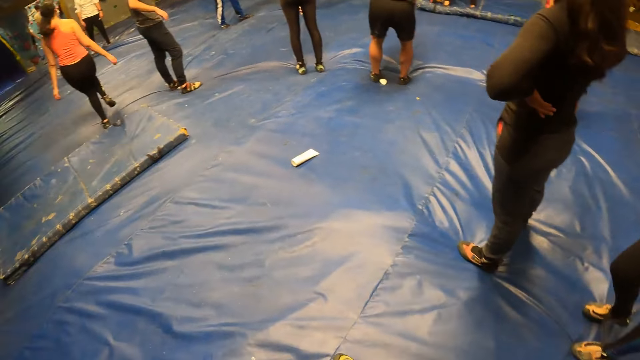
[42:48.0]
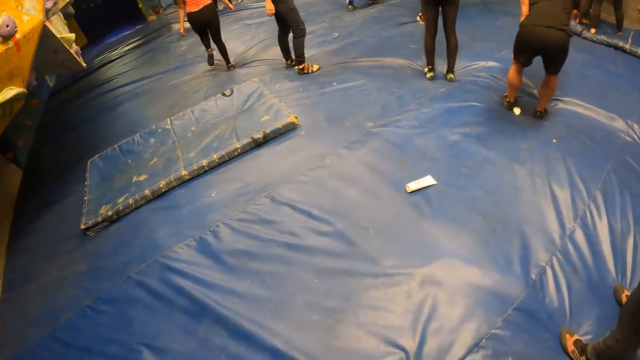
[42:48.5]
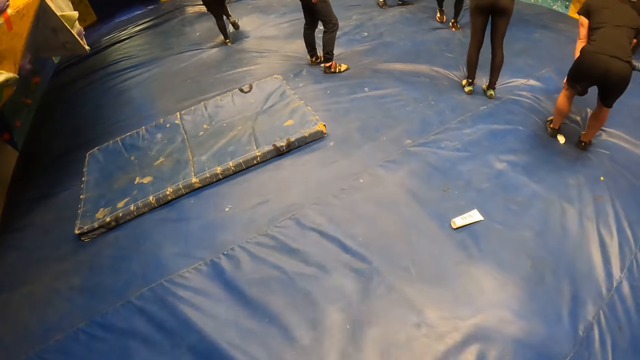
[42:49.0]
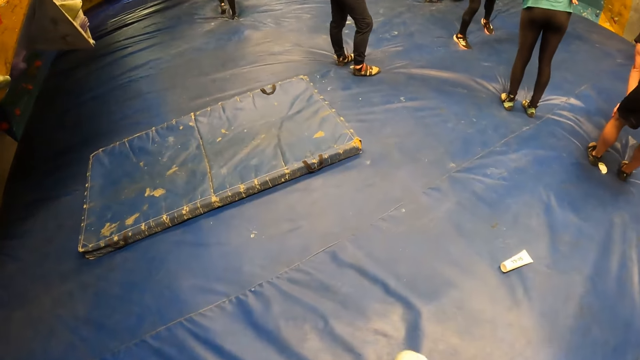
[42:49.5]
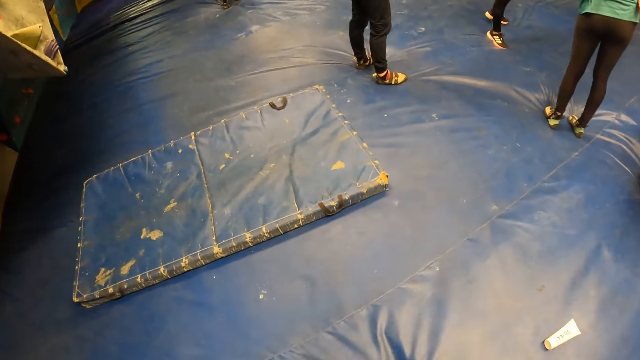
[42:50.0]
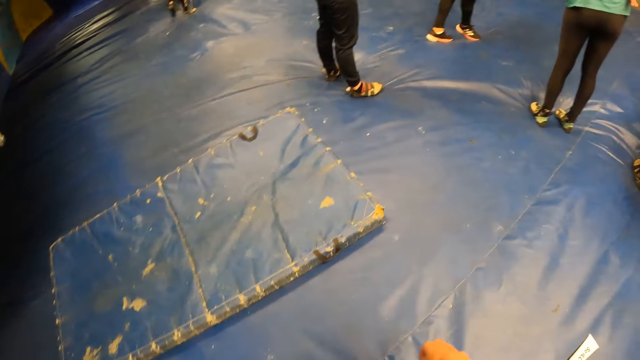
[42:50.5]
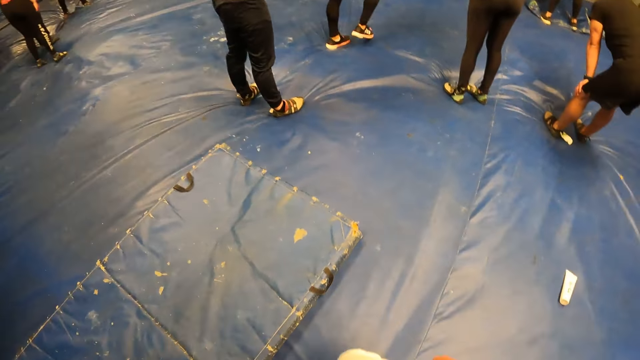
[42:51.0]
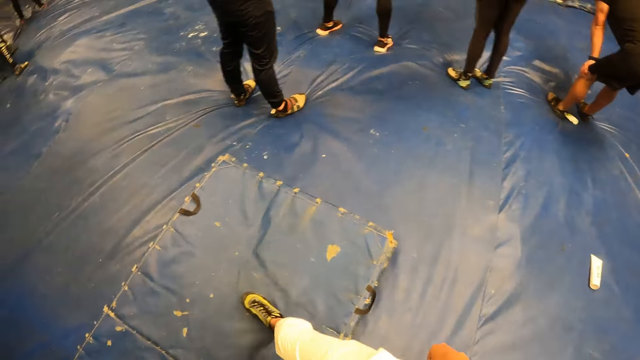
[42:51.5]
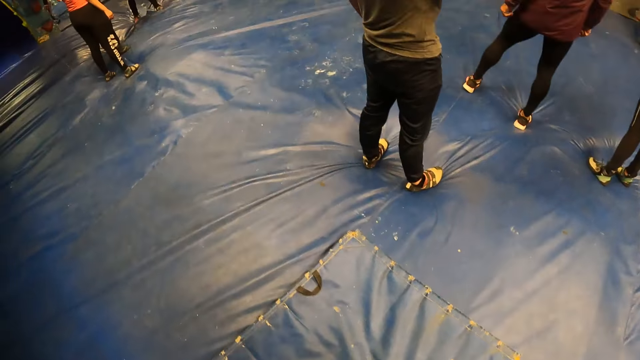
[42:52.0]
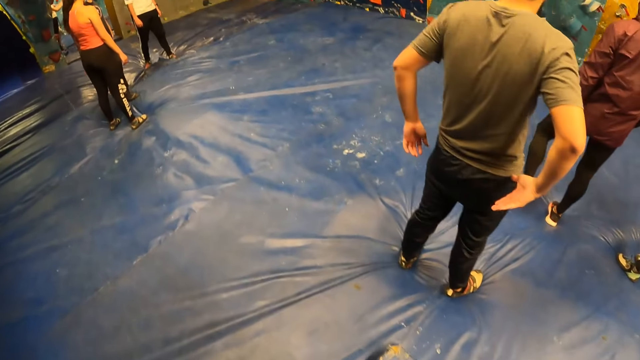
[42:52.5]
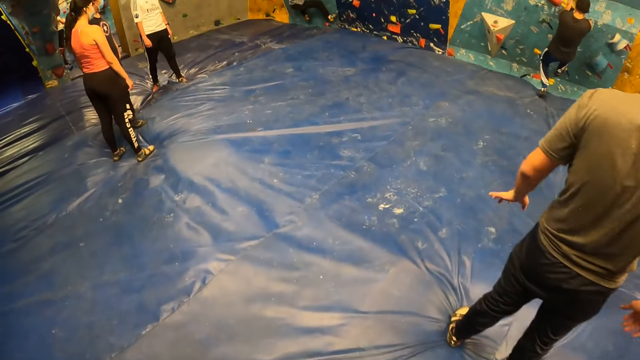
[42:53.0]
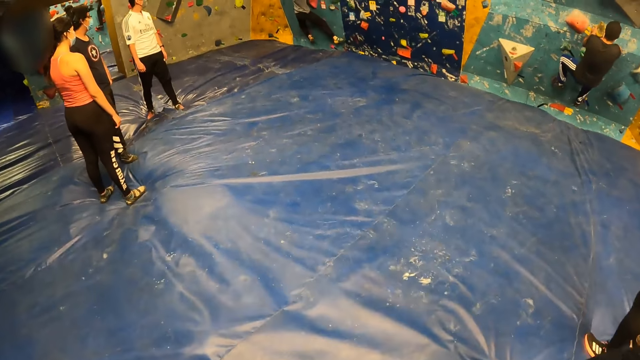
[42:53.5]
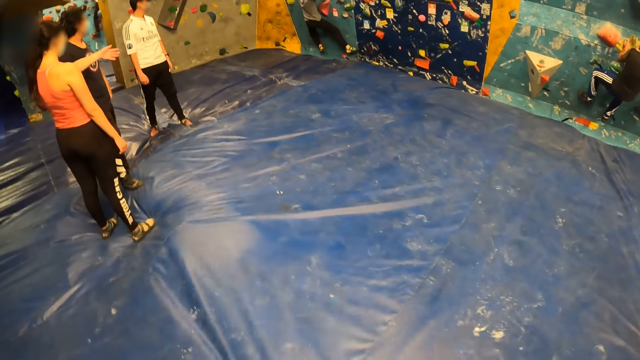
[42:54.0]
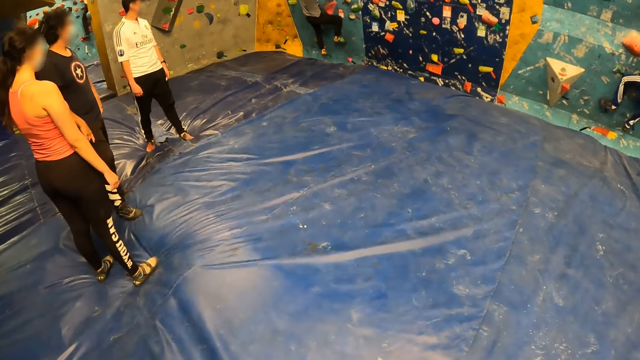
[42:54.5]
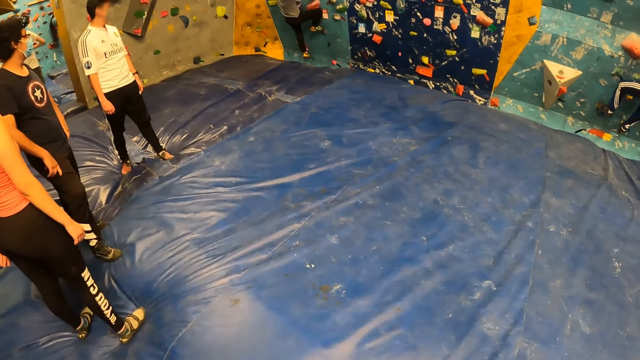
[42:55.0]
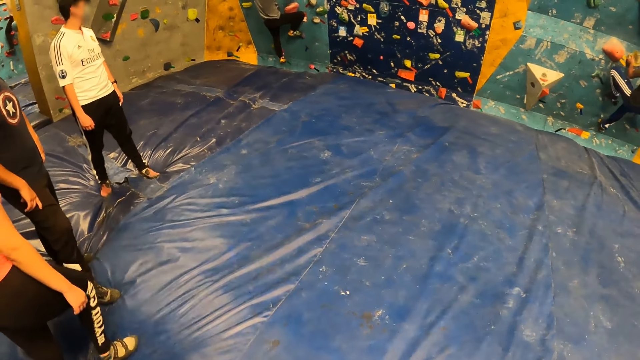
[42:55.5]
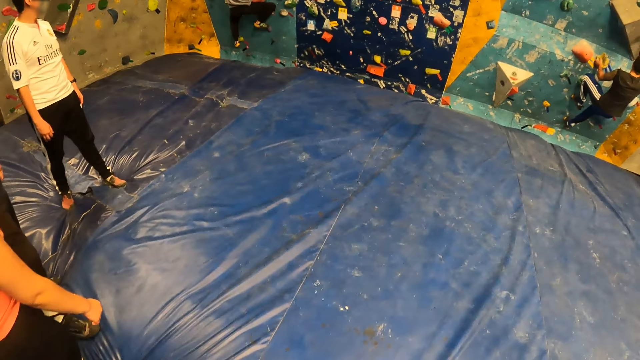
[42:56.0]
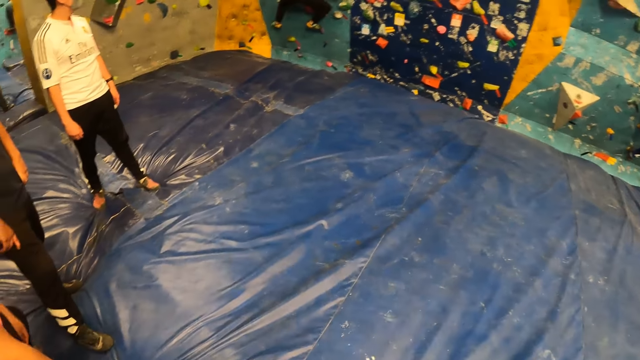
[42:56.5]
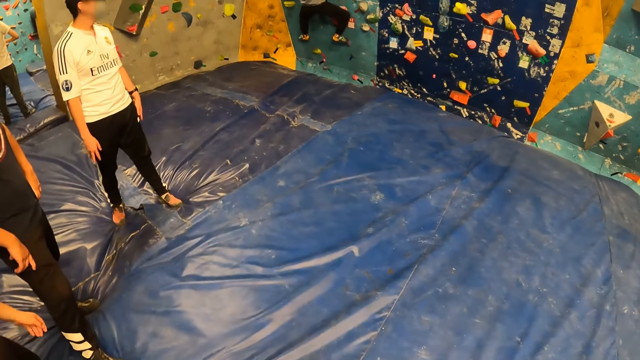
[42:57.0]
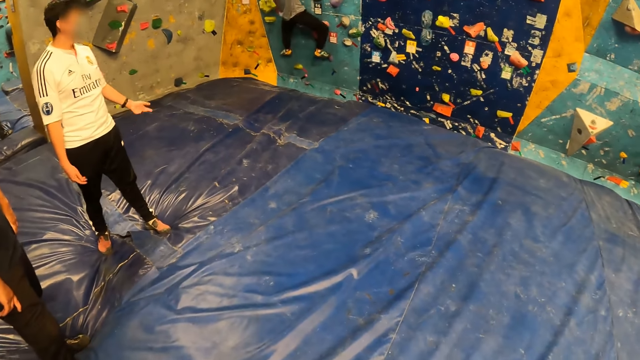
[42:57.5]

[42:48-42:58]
The camera wearer looks around. They do something. The man climbs the climbing wall with both hands.

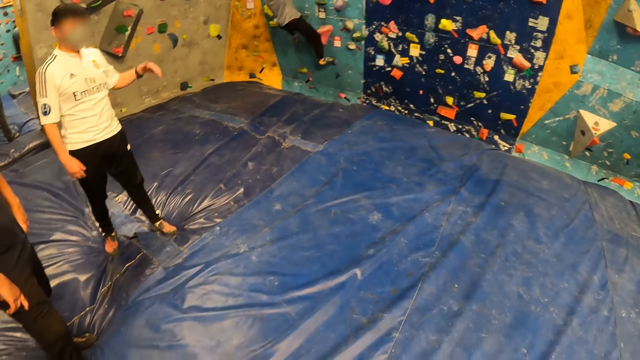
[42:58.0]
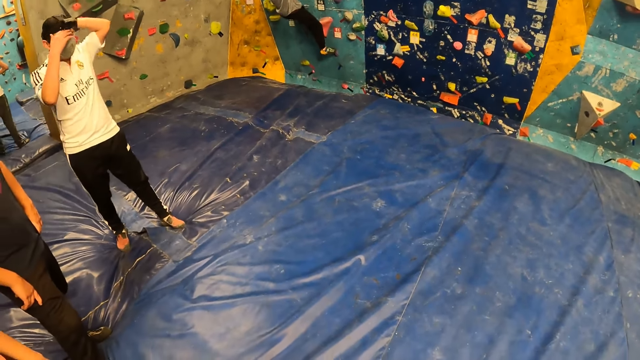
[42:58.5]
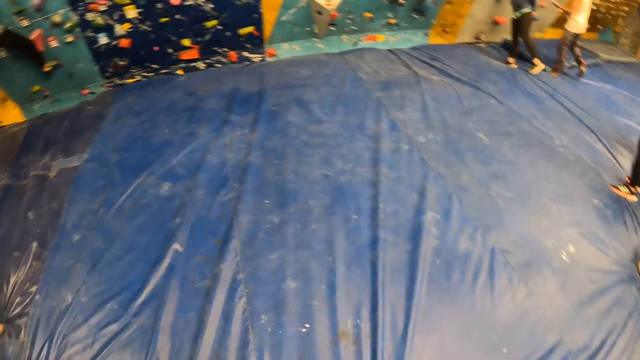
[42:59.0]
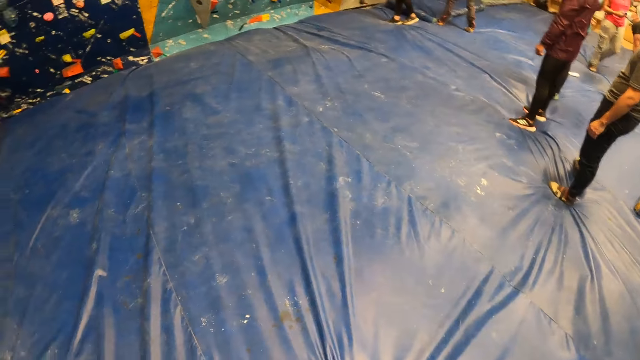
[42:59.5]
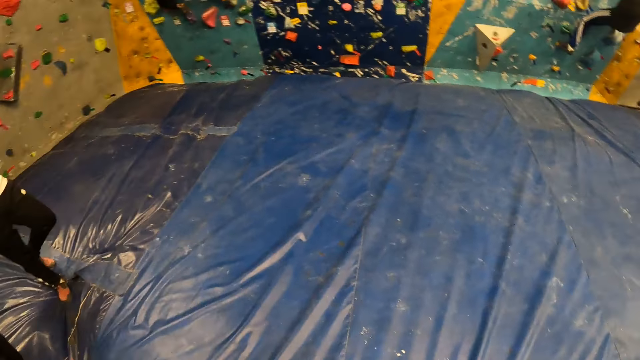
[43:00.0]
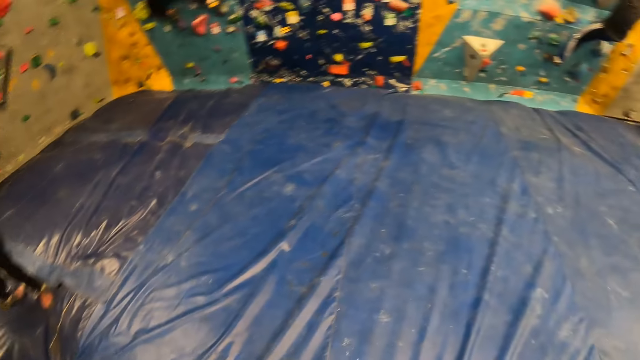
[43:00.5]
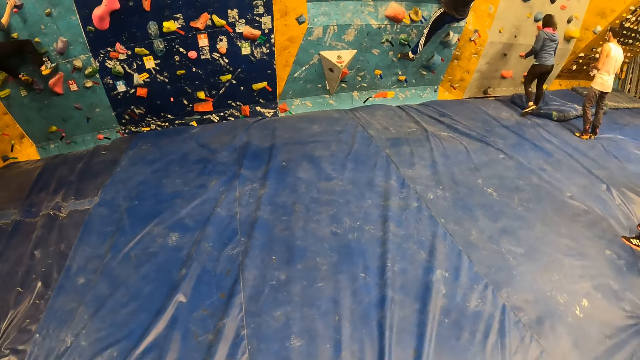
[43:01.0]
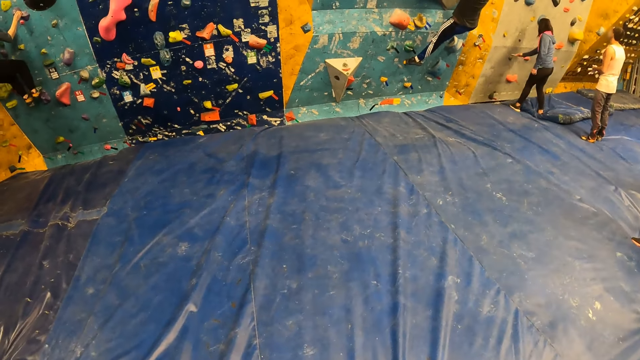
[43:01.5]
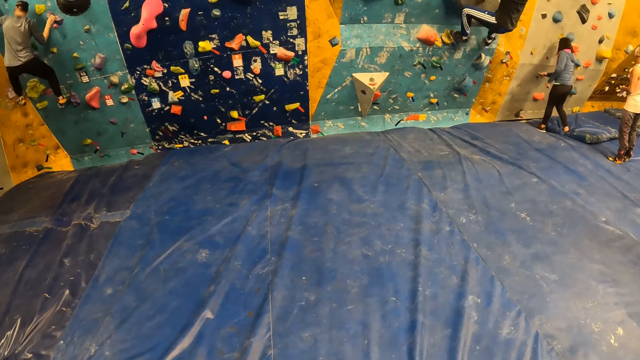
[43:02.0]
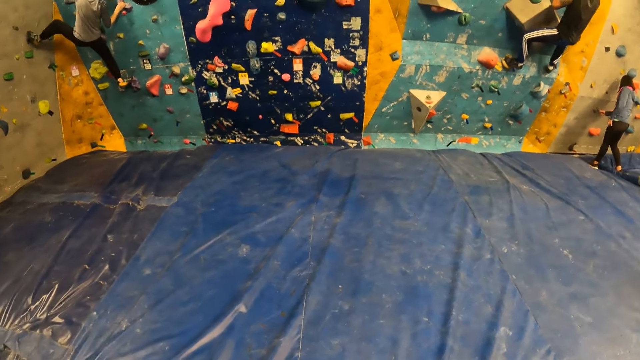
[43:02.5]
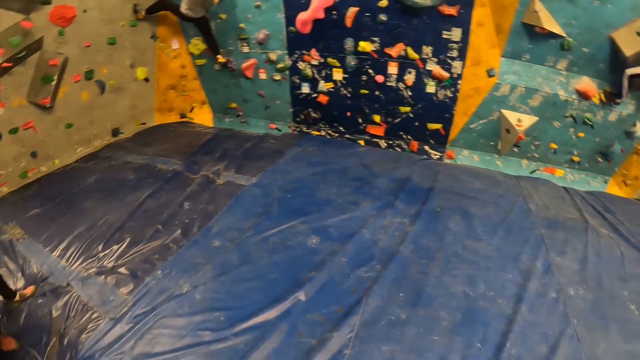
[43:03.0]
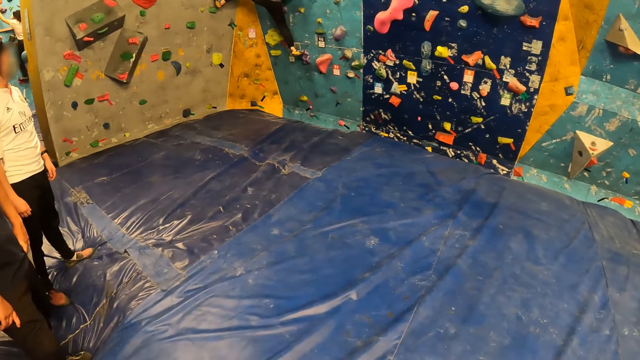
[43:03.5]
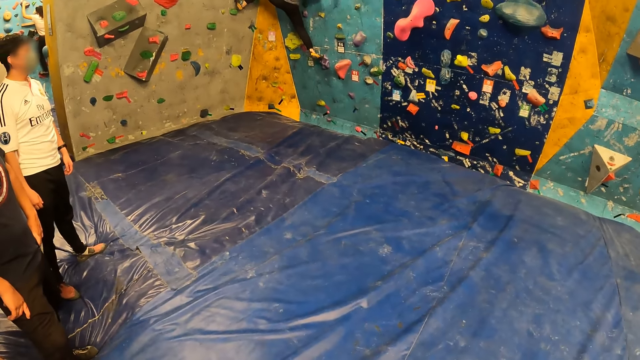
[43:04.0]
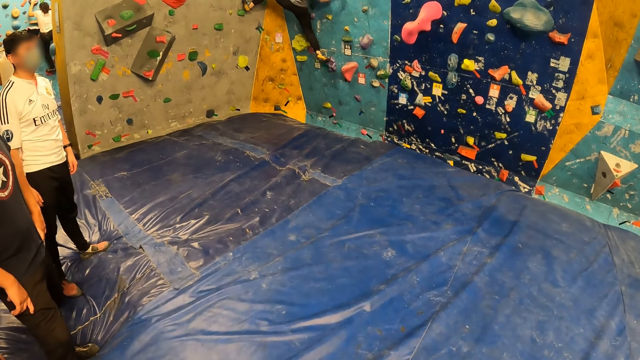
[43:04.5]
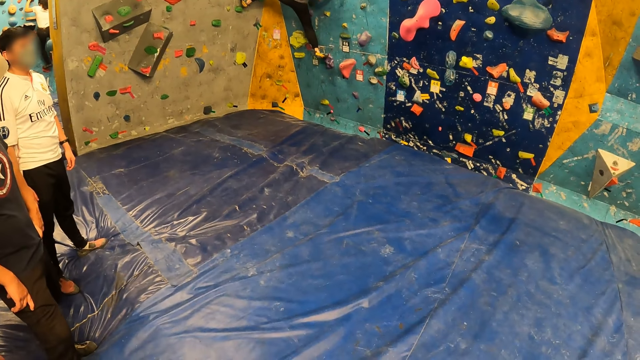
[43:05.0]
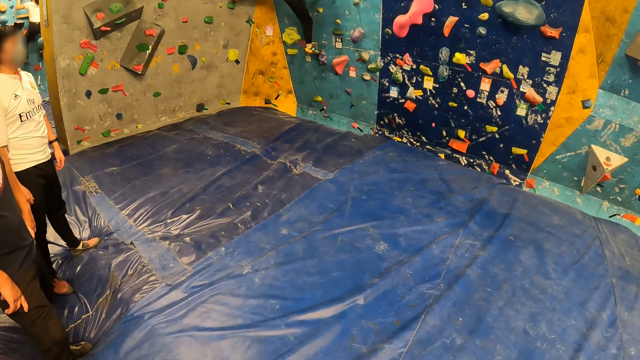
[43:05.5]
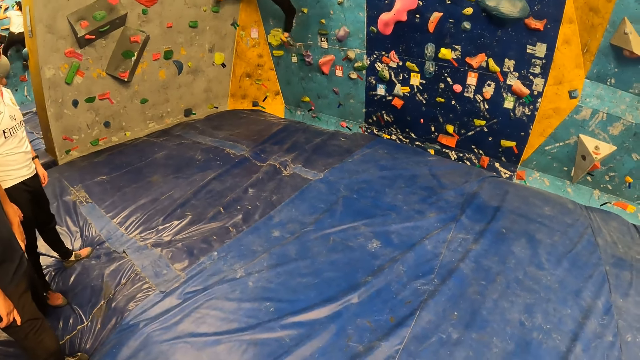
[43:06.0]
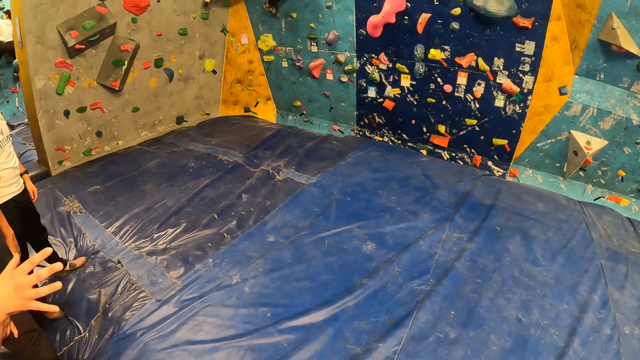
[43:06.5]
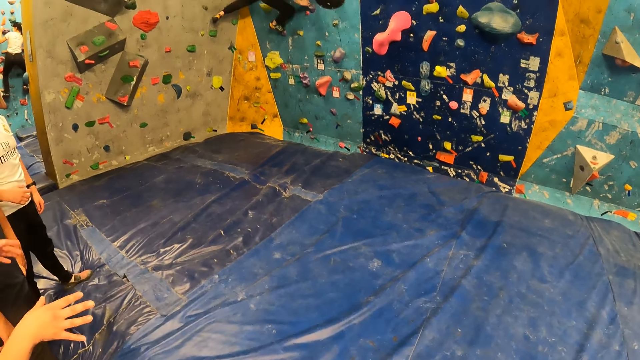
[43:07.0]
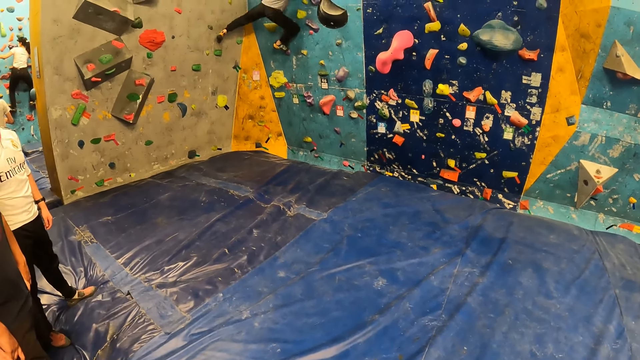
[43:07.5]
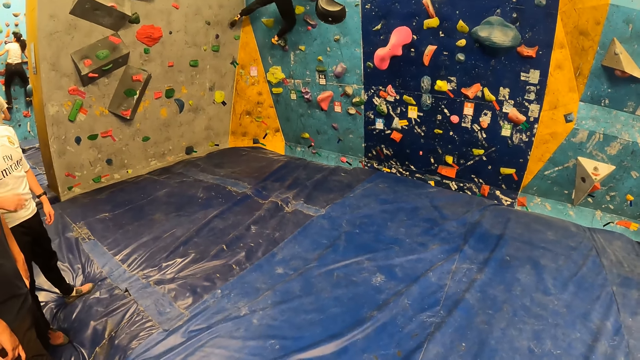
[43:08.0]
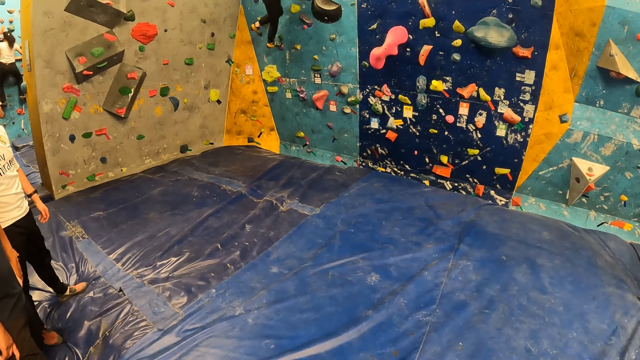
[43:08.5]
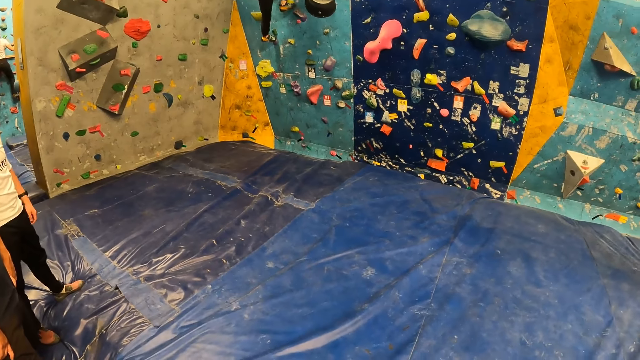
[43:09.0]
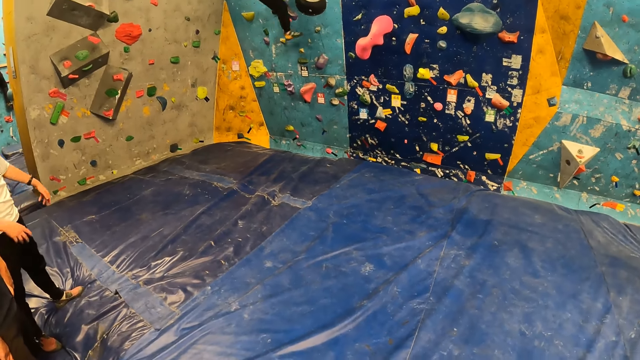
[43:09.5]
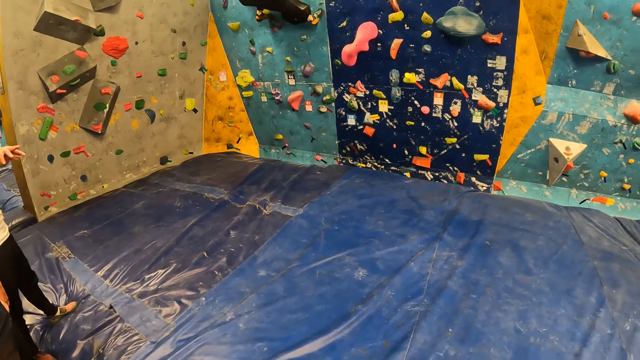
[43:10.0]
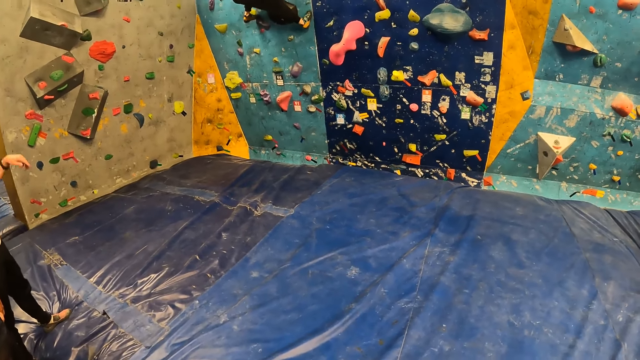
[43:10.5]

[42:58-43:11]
The camera wearer looks around. A woman moves hands. The camera wearer does something.
